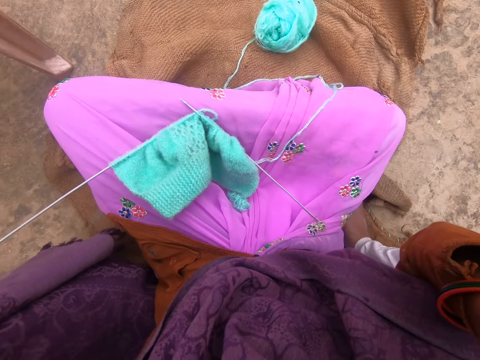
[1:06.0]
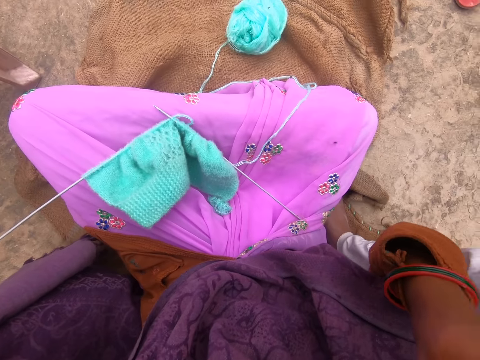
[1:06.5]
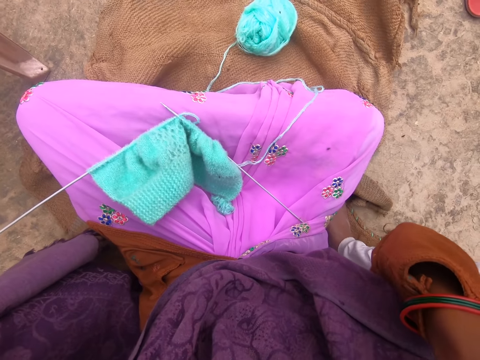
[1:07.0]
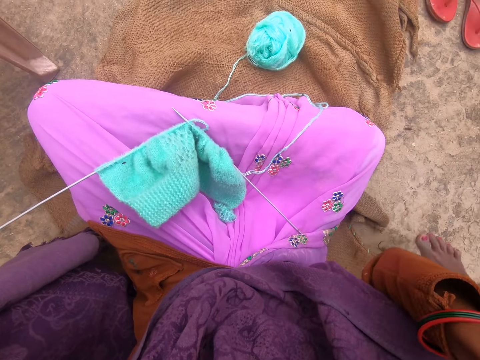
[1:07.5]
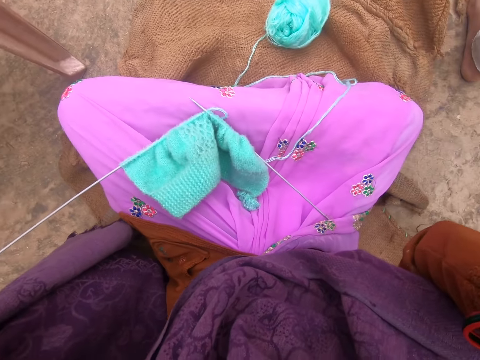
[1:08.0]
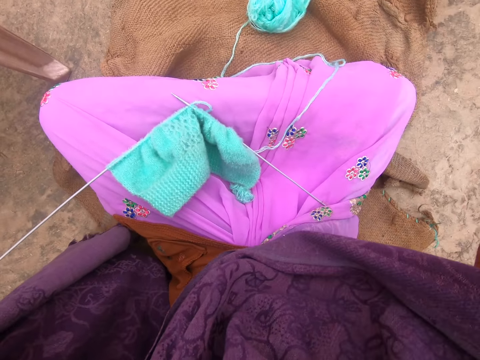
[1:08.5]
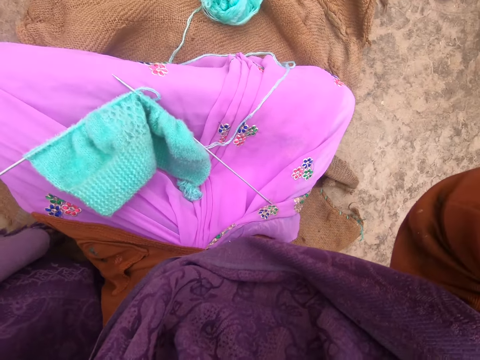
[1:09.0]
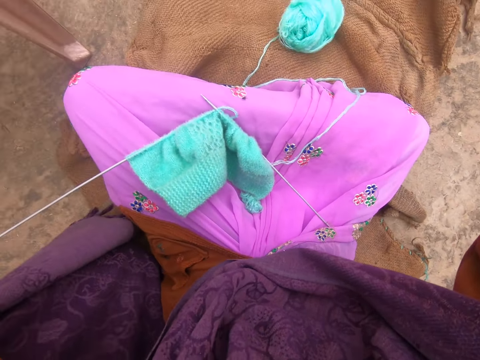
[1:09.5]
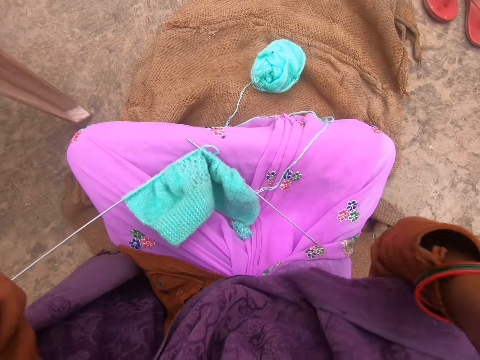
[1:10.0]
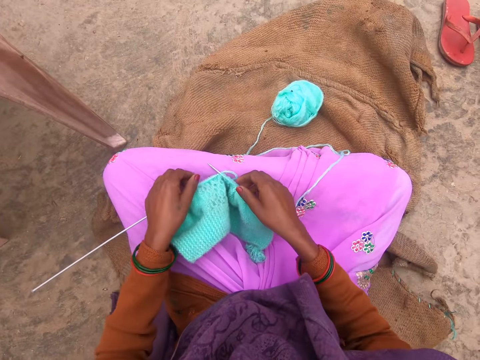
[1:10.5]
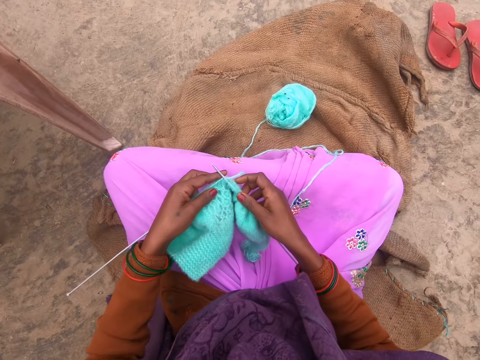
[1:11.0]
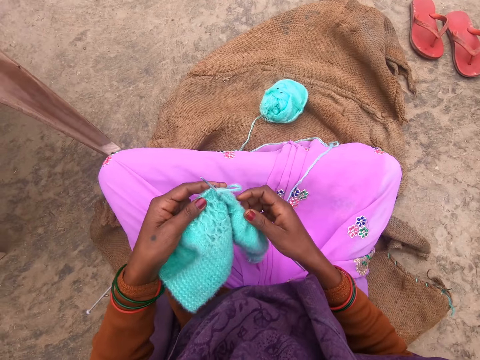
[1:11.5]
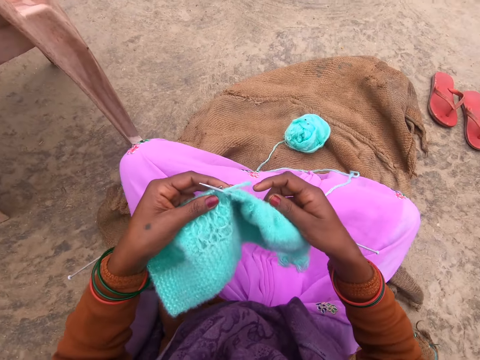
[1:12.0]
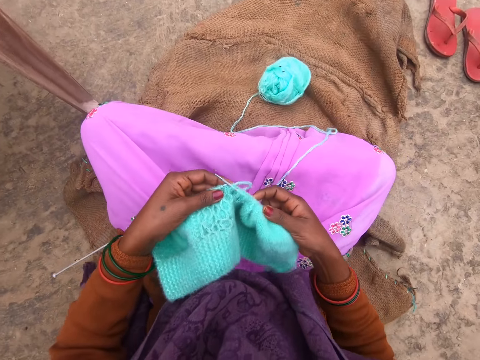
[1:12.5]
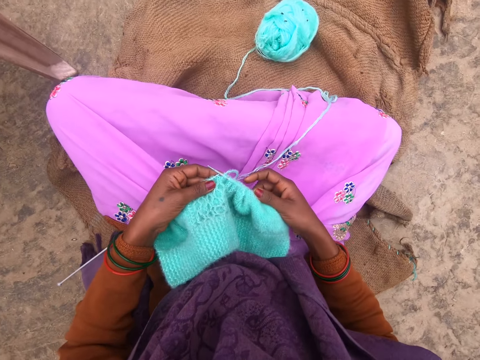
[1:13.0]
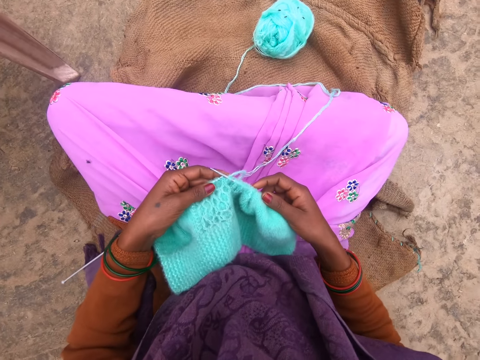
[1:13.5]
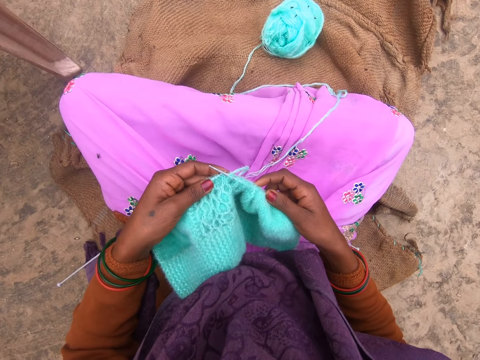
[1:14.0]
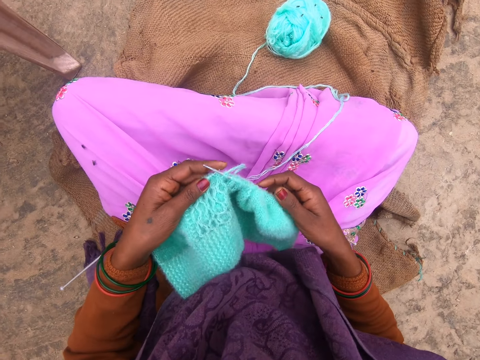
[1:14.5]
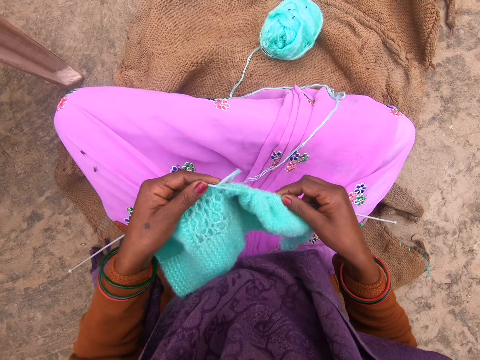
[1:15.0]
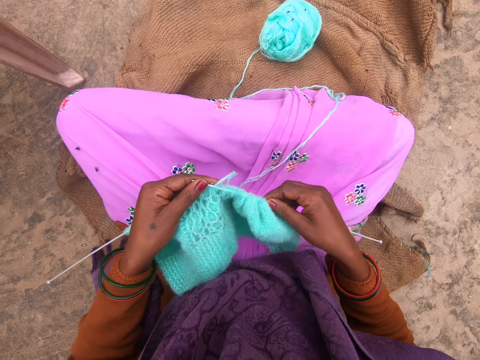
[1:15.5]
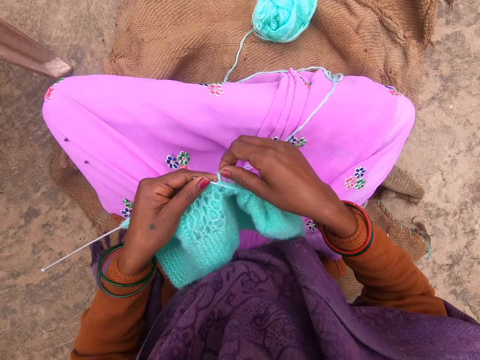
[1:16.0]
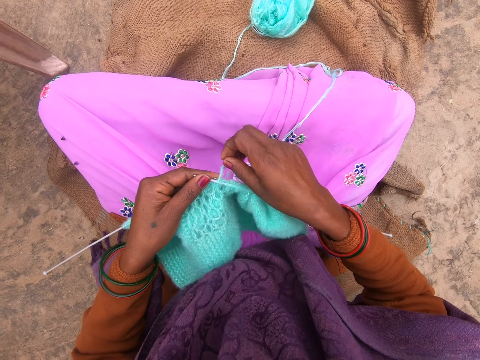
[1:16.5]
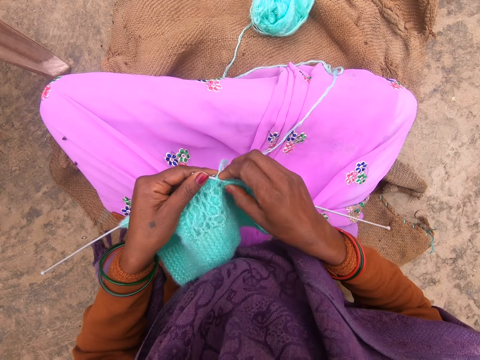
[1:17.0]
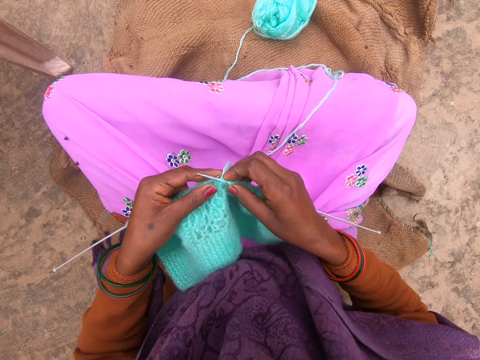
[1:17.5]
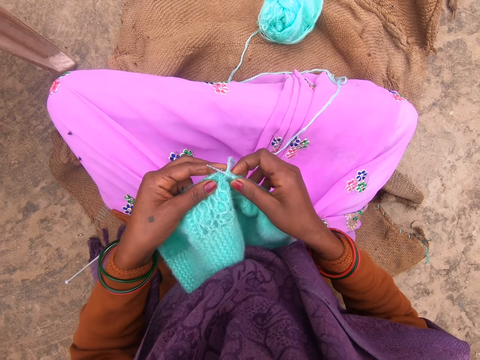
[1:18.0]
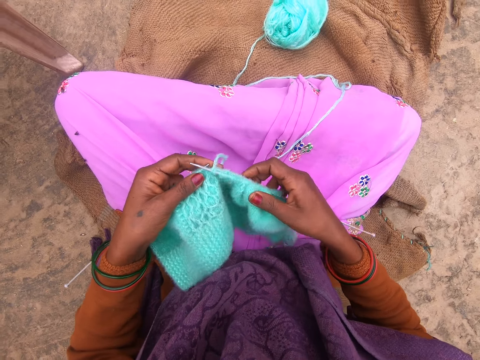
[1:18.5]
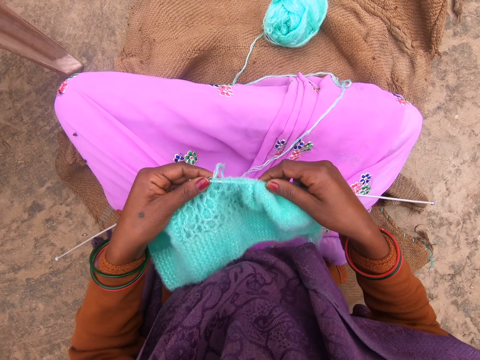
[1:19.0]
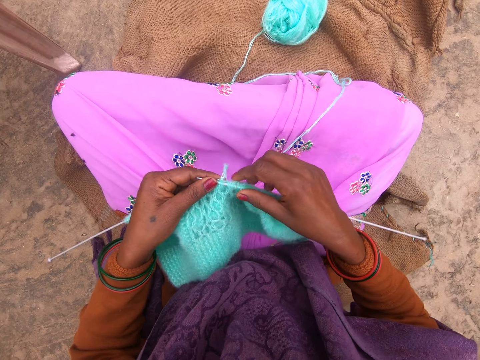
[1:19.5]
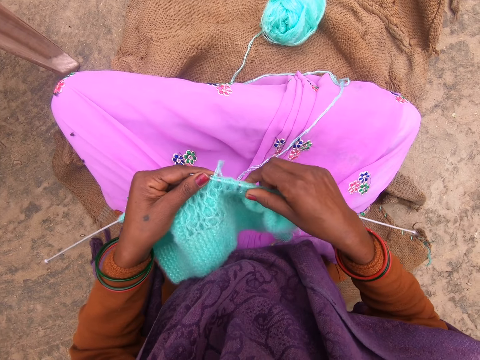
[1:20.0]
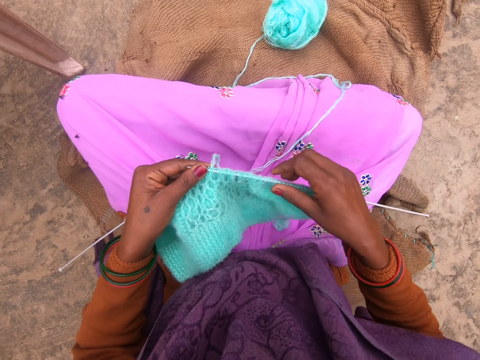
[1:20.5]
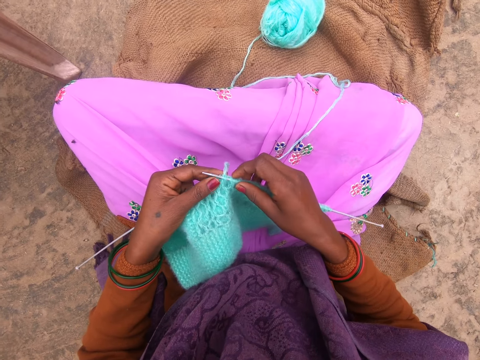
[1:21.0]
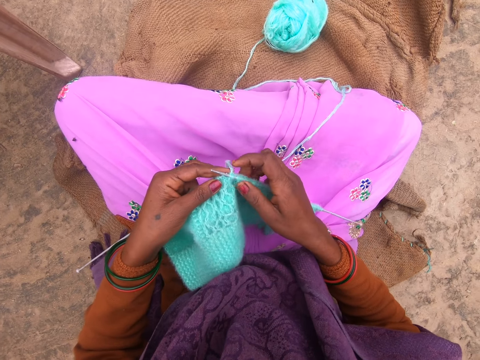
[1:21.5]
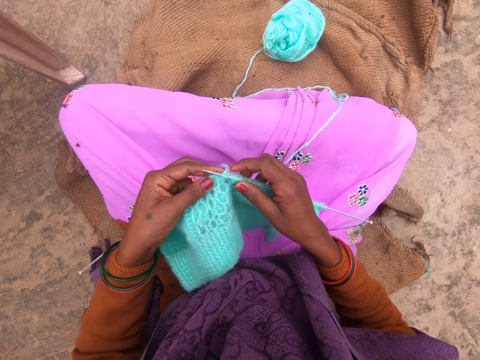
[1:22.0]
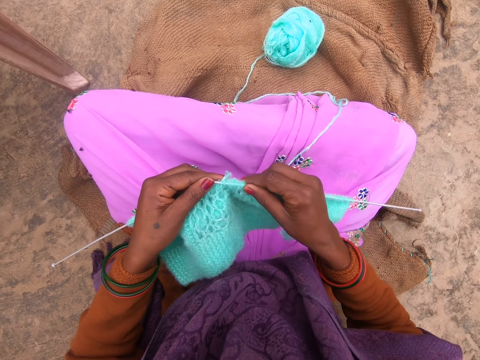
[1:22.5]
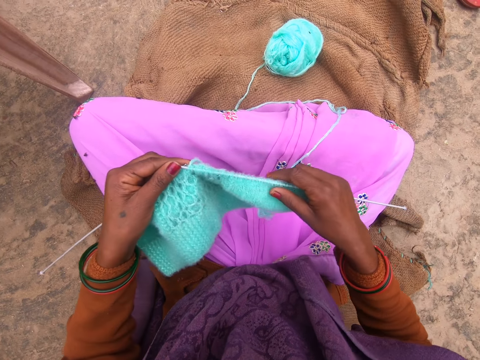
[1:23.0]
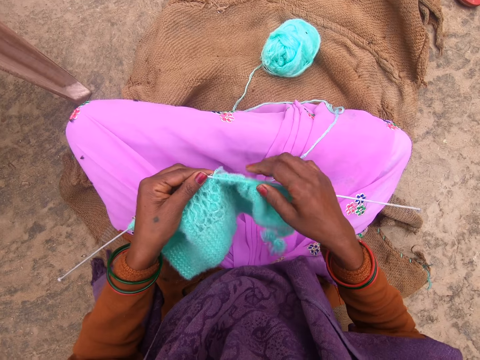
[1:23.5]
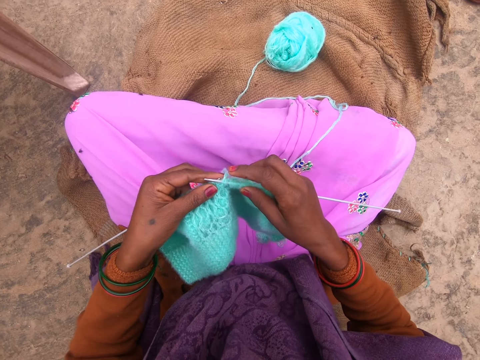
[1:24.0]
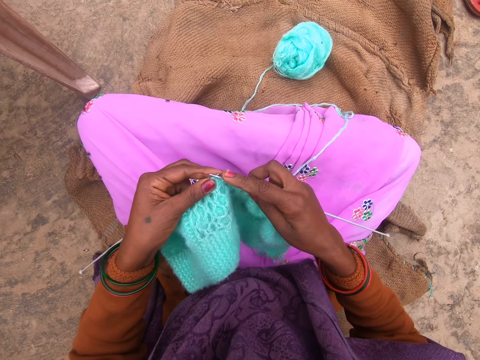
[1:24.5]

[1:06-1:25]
The camera wearer fixes her head scarf. She picks up the fabric from her legs. She takes a piece of yarn. She adjusts the yarn. She adjusts the fabric. She stretches a yarn cord.

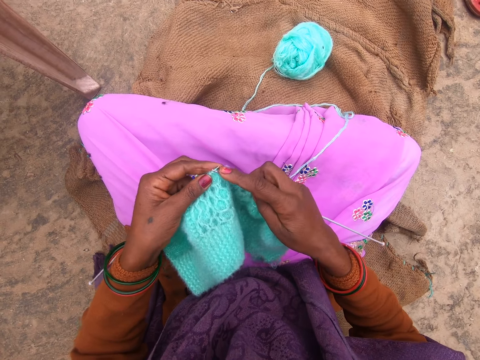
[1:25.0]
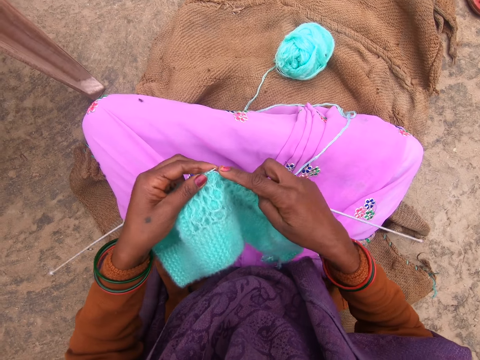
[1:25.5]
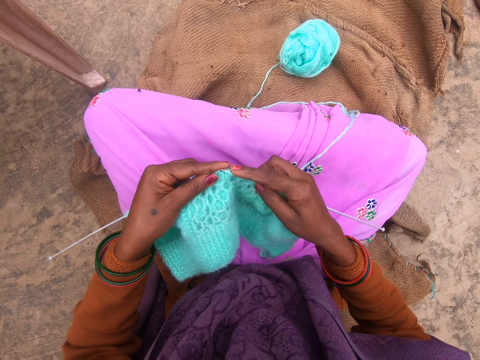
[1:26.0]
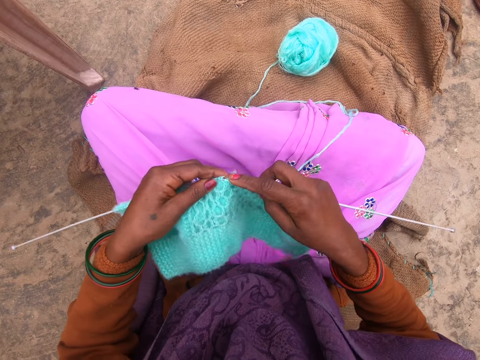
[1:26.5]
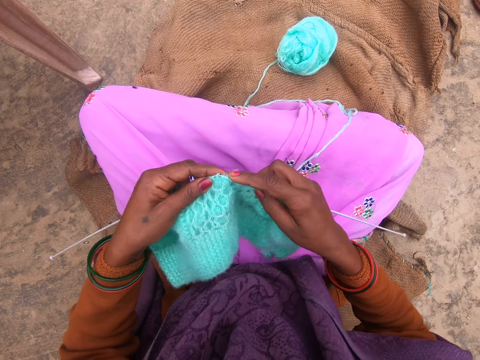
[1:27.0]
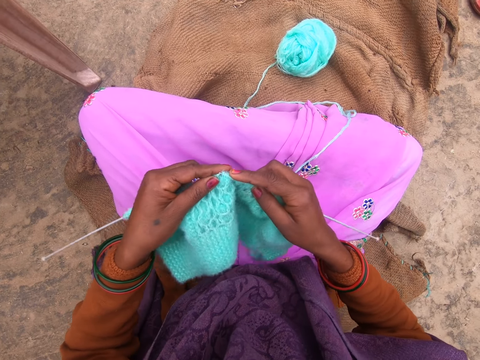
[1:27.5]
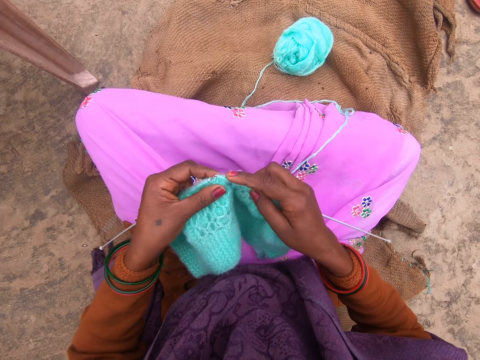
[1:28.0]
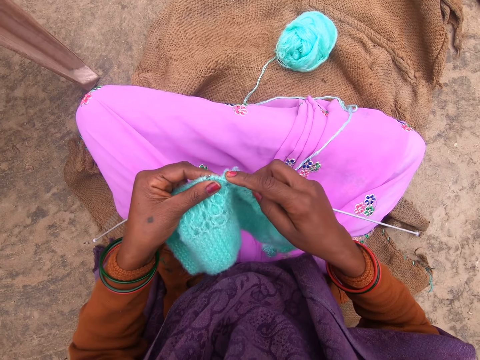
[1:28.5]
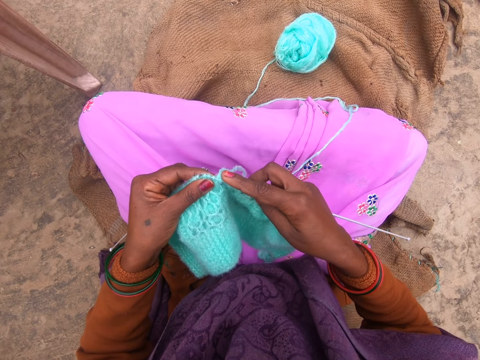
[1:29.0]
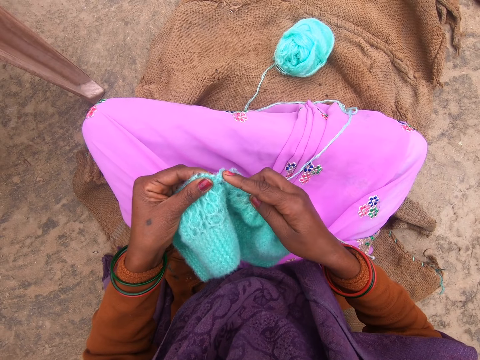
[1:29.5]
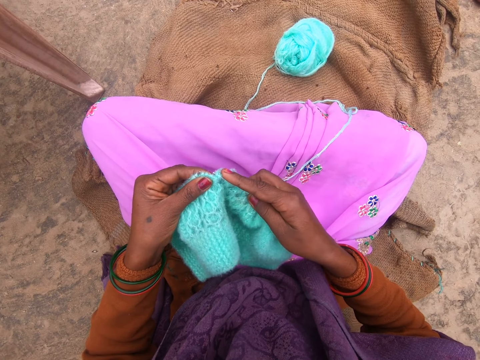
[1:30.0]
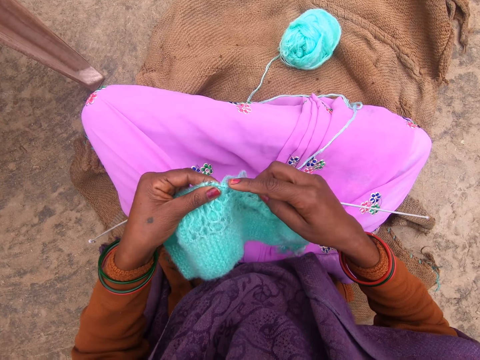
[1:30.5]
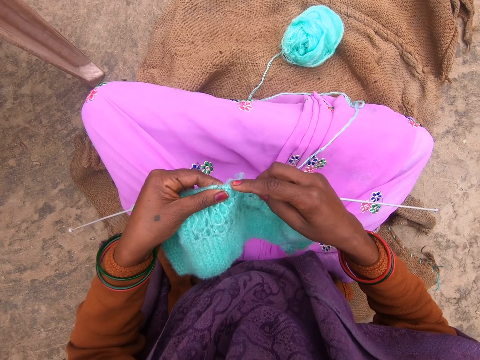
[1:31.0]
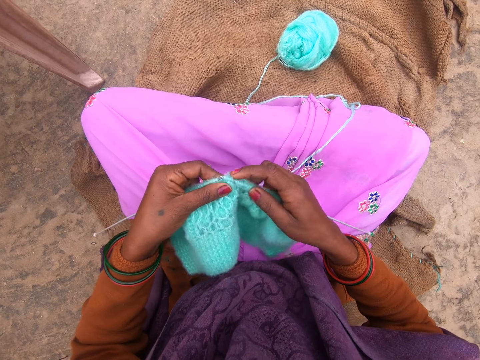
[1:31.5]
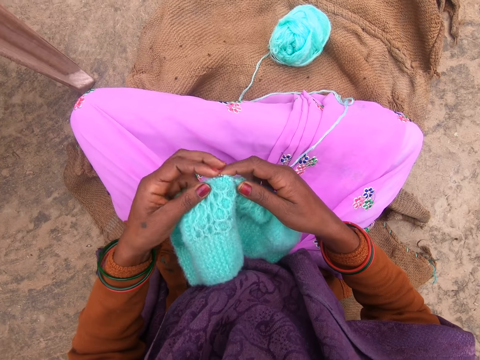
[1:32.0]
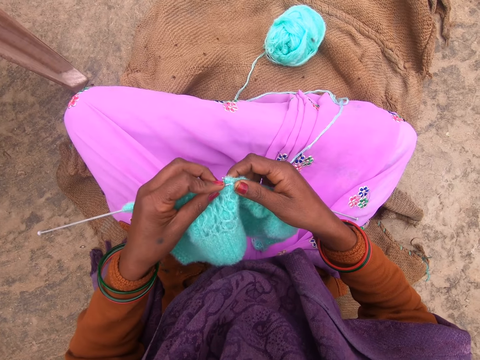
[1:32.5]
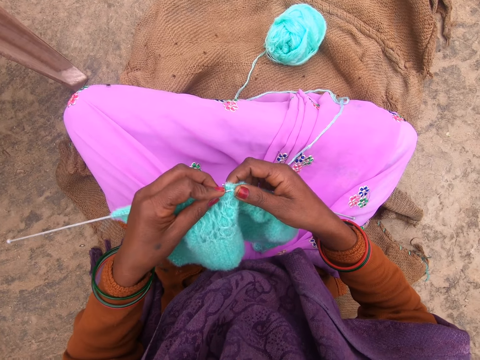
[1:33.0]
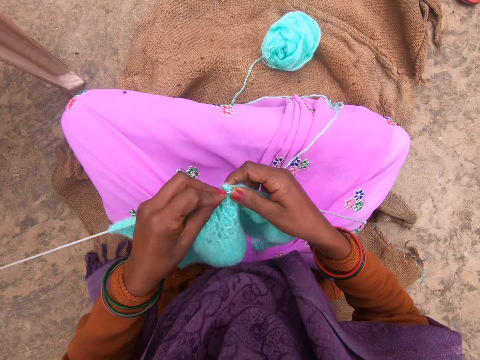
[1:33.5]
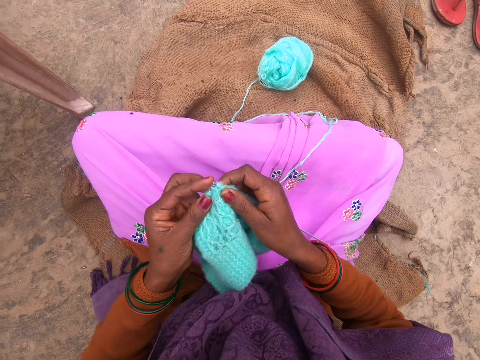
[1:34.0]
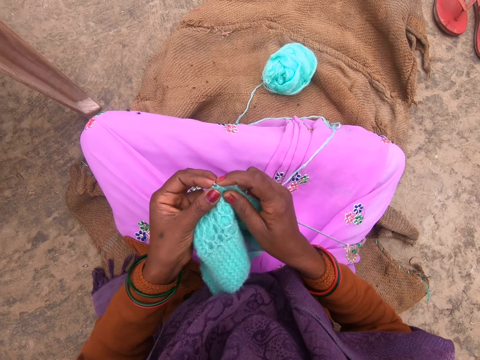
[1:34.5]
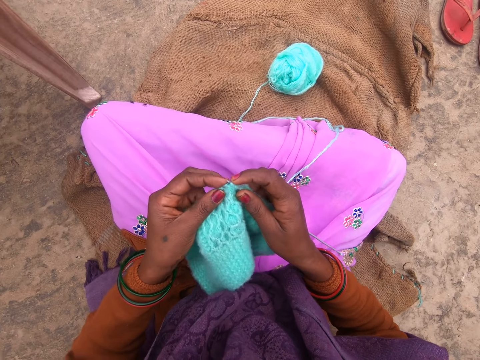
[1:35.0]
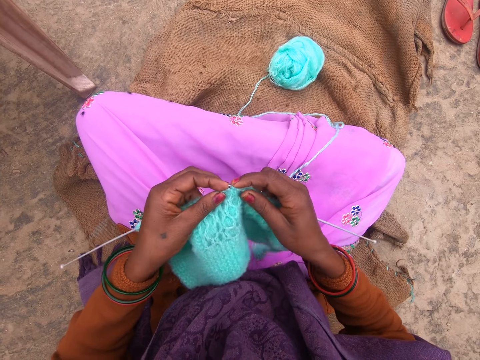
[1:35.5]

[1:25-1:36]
The camera wearer knits with the knitting needles. They sew a piece of yarn using crochet.
